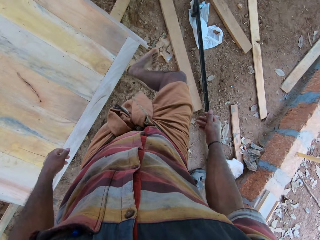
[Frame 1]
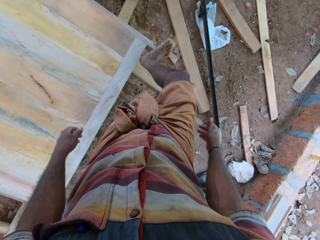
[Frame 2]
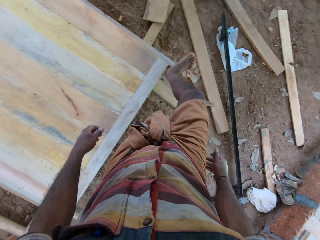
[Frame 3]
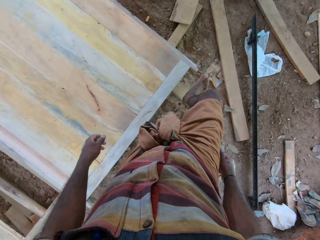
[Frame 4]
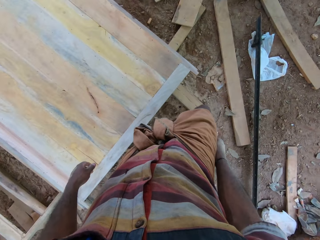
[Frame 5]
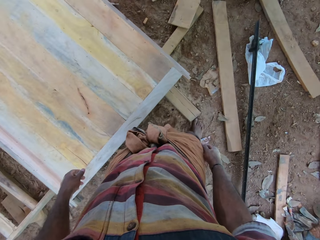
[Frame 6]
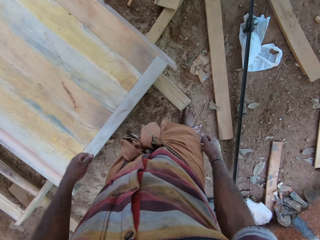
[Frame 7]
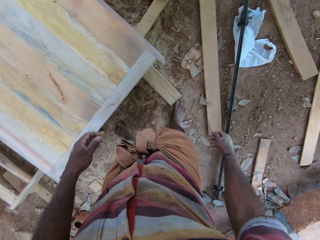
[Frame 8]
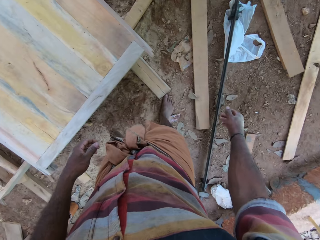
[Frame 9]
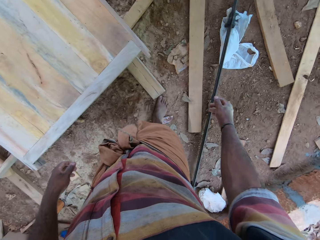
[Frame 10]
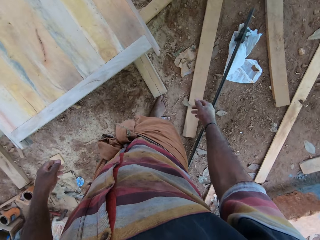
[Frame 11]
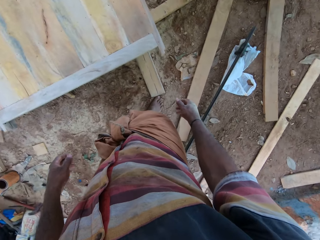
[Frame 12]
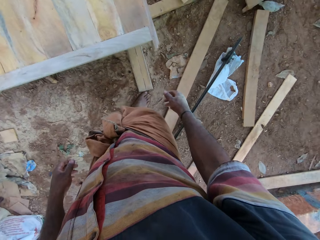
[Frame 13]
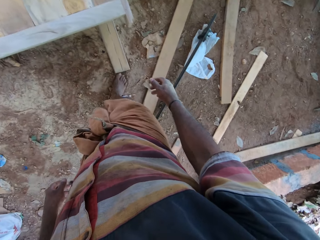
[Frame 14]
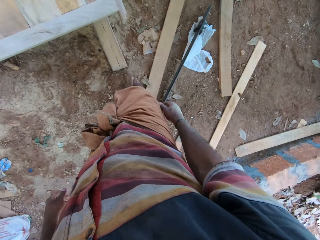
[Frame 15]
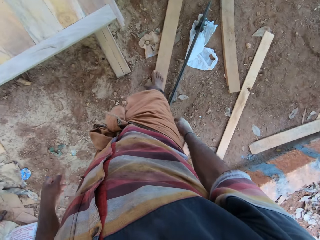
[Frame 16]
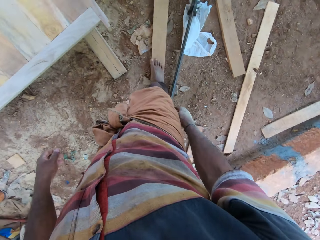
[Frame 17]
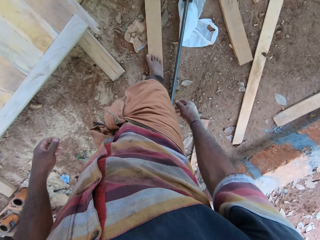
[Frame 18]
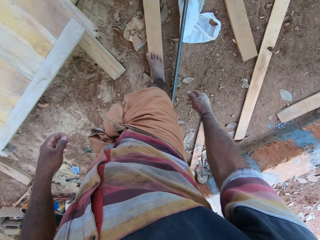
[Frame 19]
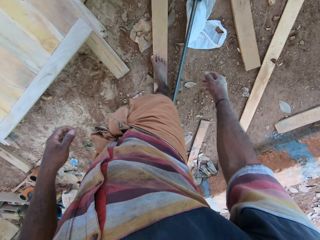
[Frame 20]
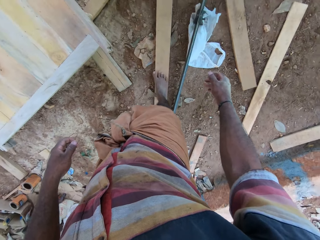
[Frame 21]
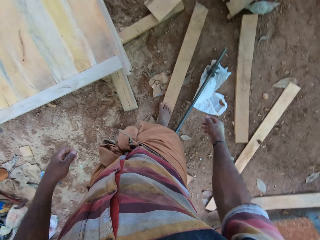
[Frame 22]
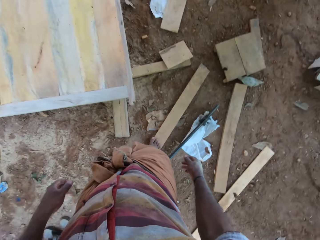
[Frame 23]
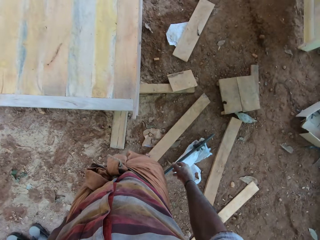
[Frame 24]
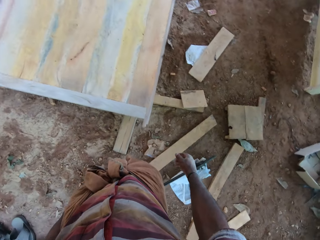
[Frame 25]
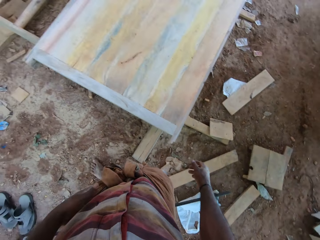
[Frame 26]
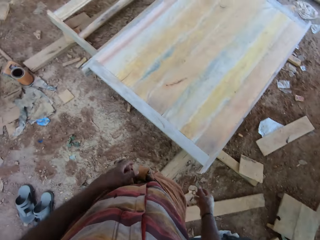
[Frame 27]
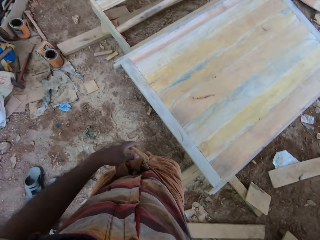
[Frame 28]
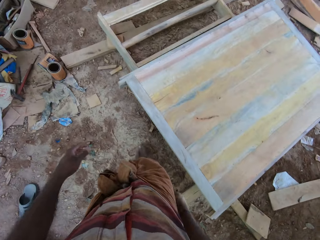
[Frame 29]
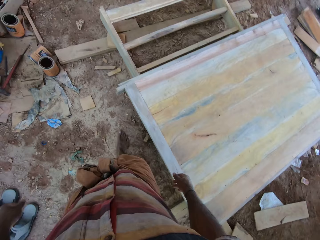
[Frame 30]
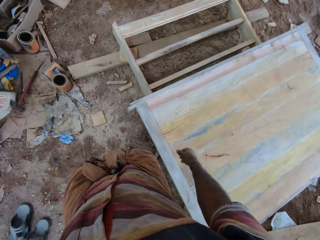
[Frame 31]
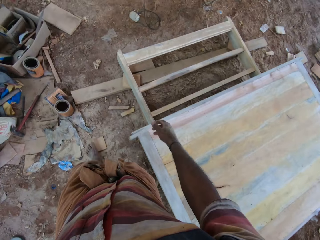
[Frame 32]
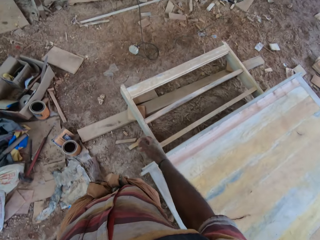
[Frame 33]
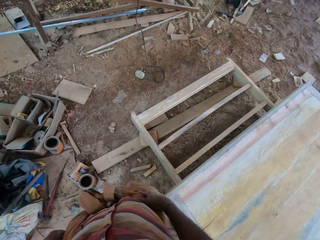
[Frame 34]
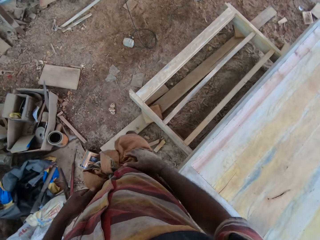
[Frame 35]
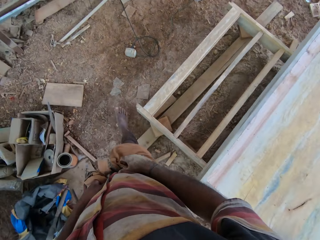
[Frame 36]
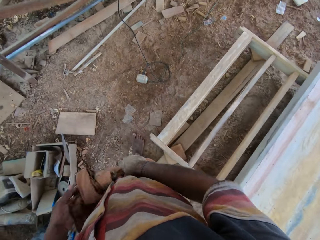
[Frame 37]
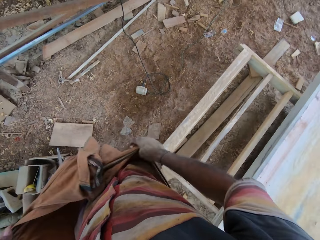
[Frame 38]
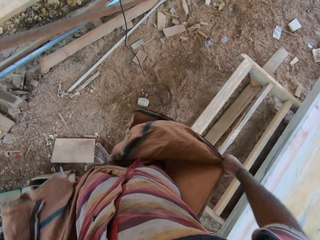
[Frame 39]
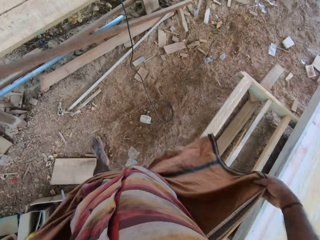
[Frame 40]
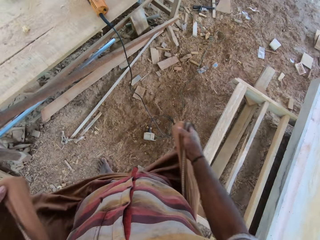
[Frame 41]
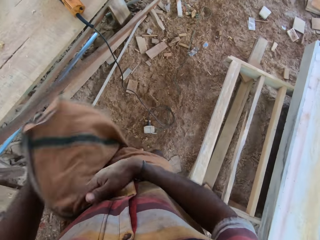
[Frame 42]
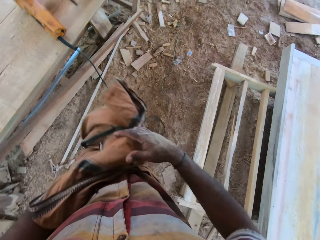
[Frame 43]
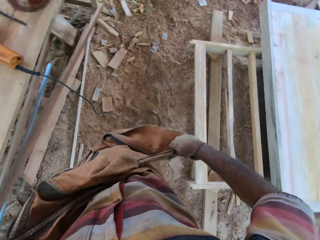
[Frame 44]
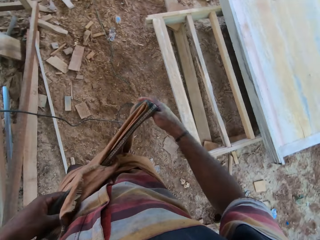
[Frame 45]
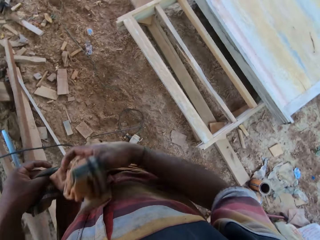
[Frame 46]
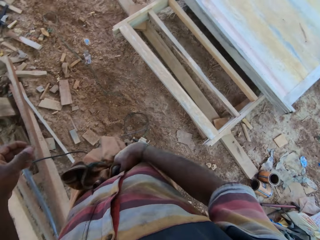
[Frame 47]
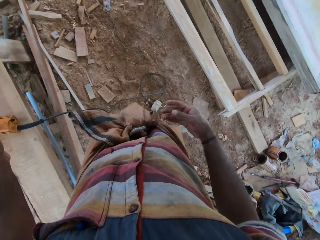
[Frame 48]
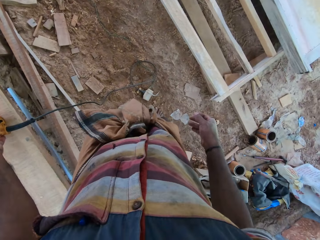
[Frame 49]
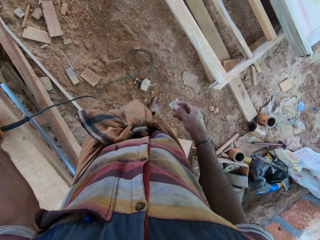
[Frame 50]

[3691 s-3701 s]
The camera wearer kicks the door, looks around, and walks around the door. They untie the fabric, touch the fabric, and tie the fabric on the waist.

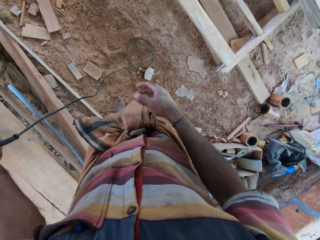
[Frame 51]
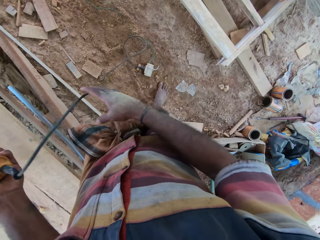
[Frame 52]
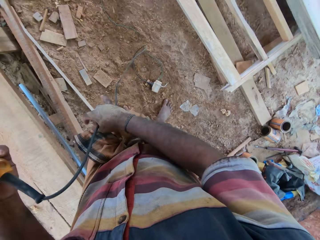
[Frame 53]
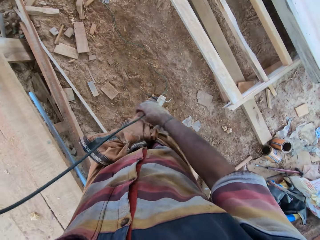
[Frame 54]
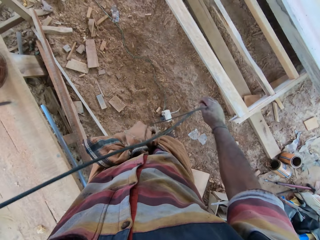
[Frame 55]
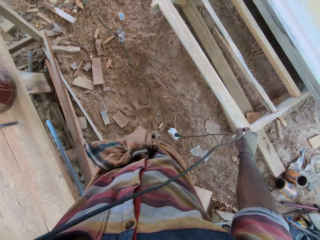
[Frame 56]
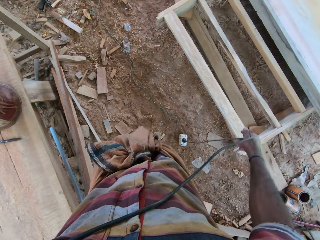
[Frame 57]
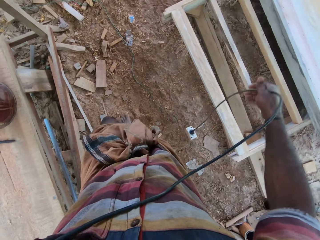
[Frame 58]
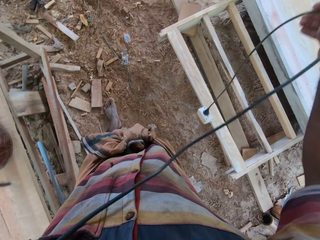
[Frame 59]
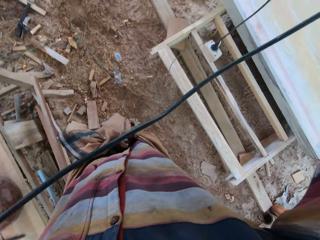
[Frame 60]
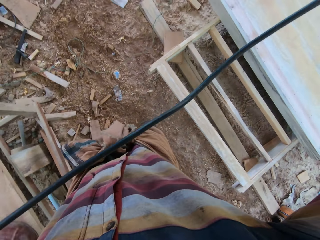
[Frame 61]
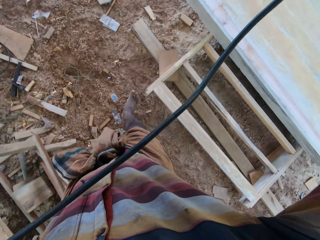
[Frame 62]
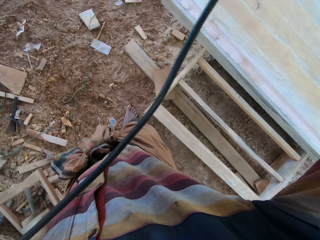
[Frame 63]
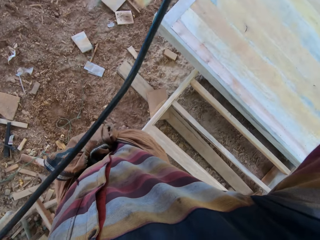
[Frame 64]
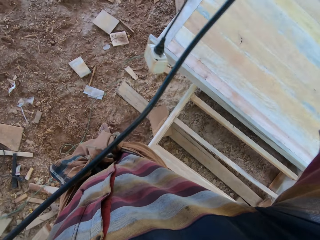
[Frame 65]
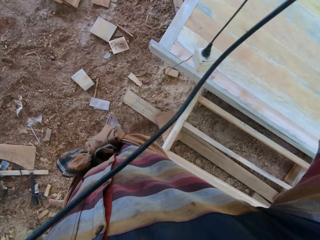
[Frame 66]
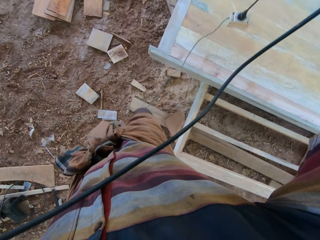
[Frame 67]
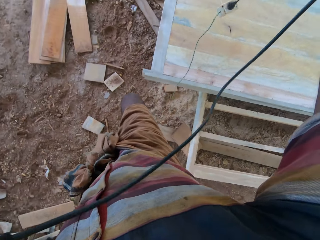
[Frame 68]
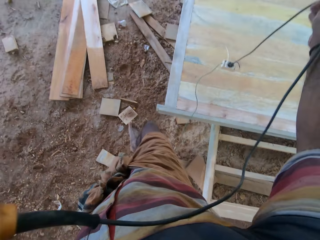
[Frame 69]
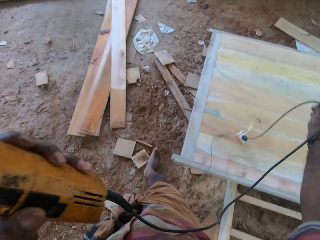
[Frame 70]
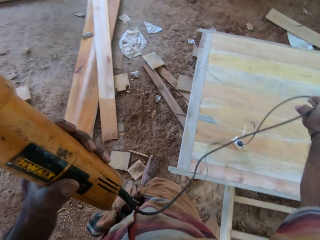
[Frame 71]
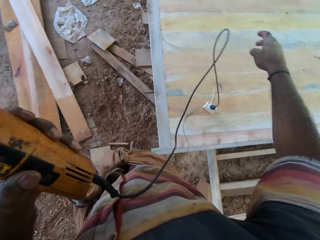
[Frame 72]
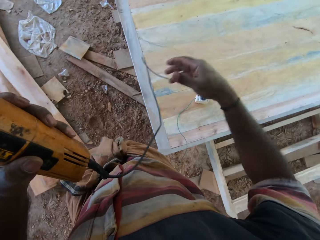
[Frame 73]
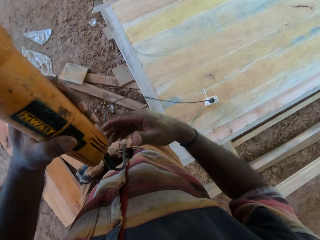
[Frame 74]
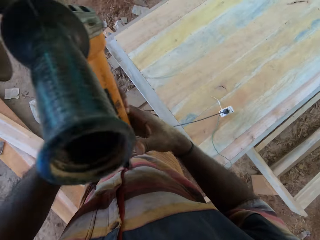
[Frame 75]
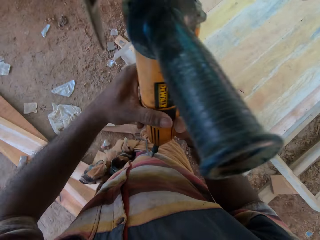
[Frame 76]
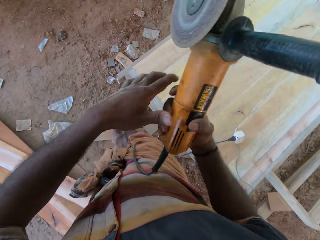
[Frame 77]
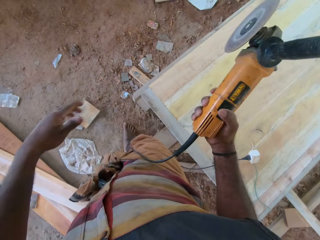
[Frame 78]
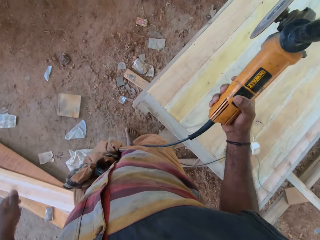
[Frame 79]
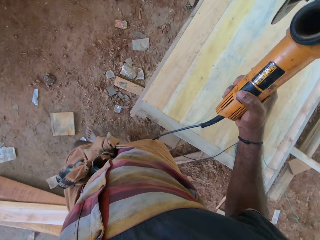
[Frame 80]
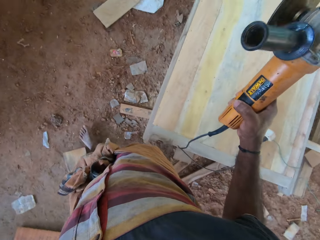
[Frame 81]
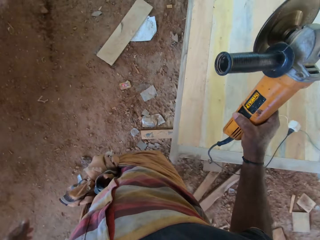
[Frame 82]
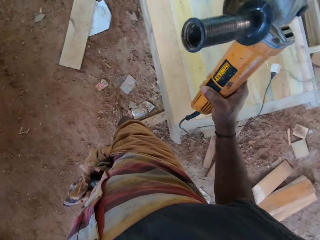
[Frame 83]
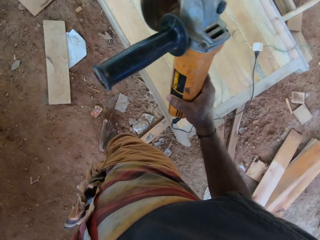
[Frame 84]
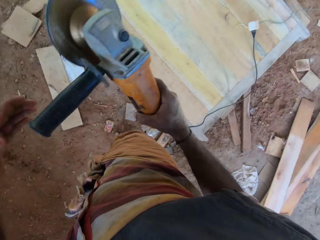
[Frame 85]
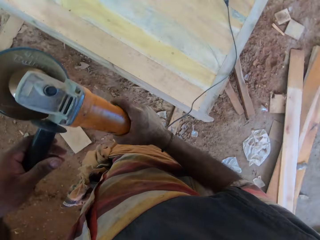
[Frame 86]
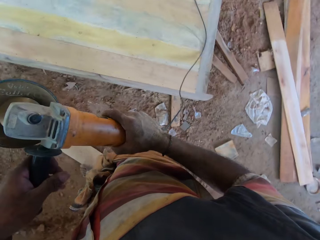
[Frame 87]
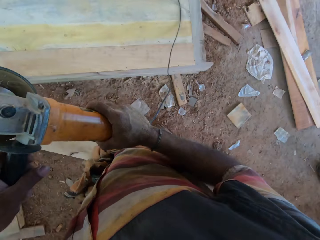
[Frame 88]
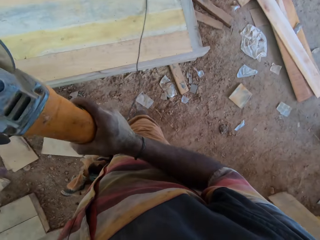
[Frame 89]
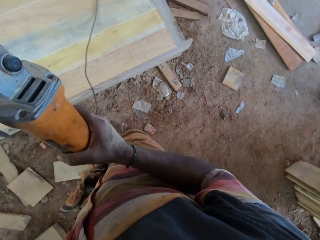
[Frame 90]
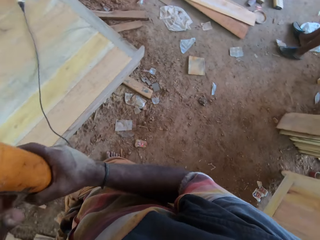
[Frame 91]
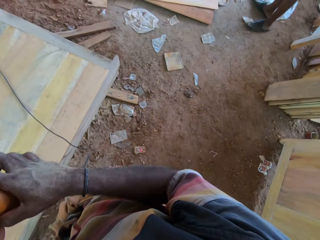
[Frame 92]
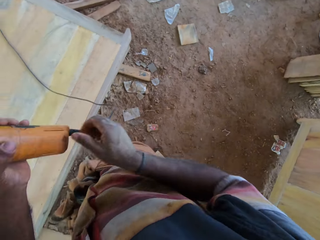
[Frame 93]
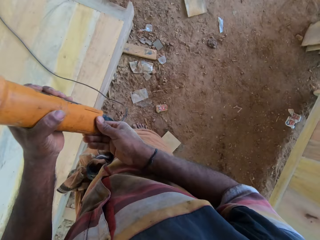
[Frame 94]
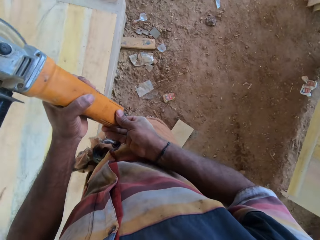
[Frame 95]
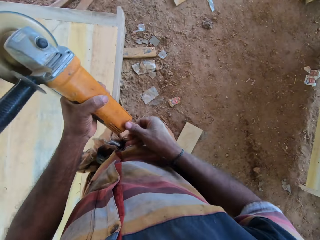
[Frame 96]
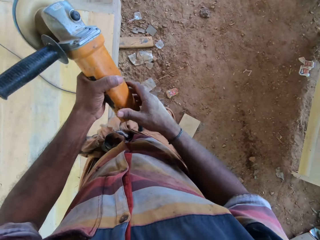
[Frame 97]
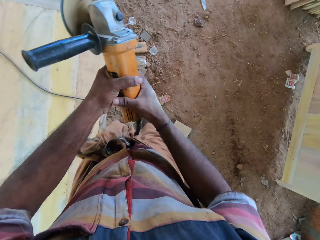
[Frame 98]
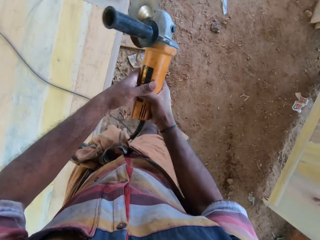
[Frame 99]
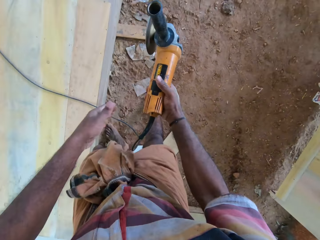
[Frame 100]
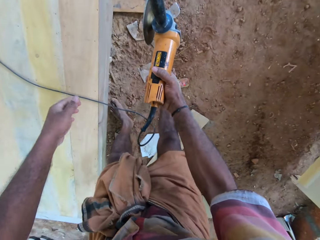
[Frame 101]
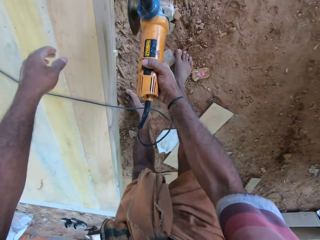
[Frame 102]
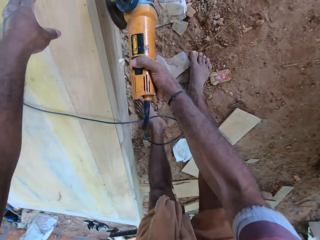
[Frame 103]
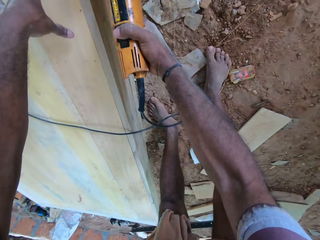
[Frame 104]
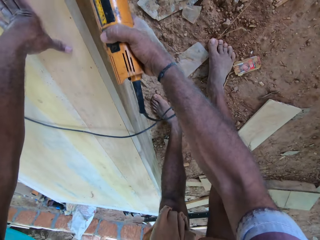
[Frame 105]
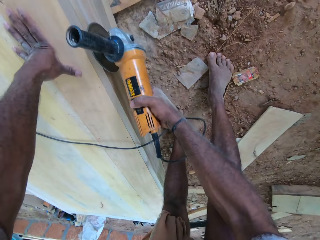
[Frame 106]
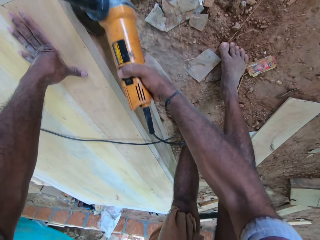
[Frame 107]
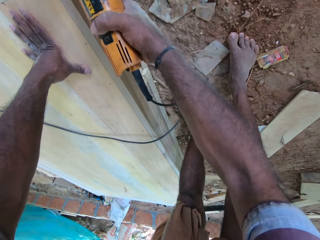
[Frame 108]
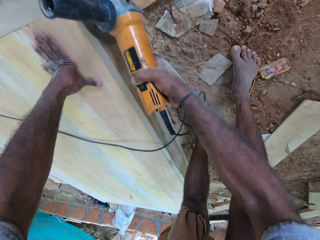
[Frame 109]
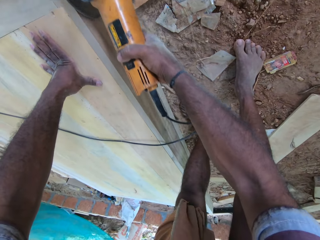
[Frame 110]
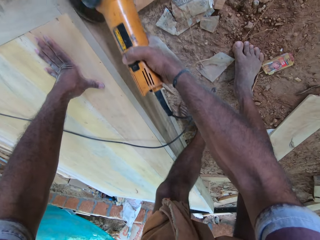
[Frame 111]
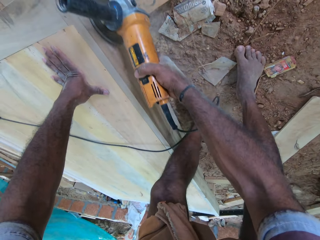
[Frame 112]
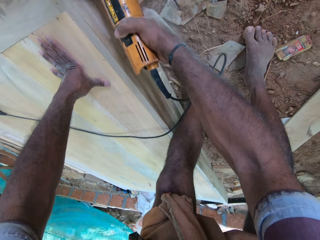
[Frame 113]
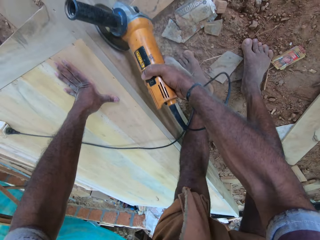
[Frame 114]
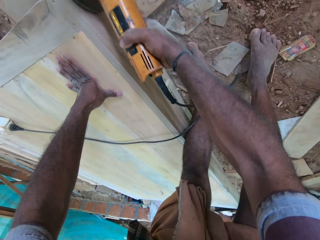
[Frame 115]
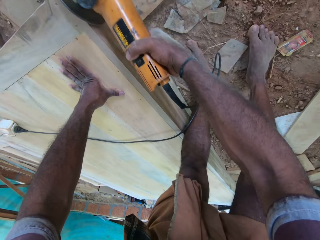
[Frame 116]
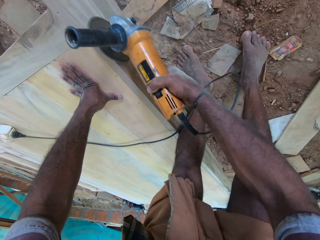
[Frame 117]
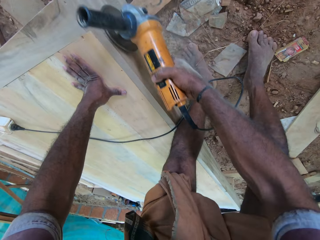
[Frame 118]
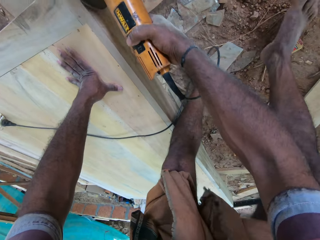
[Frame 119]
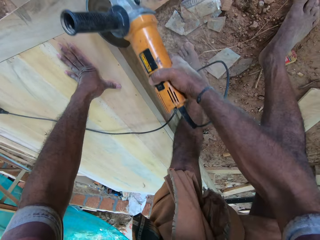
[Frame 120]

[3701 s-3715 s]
The camera wearer picks up the grinder or wood cutting machine. They look around the compound and hold the wood cutting machine. They pick up the cable, lift the cable, walk around the compound, and walk around the door. They place the adapter on the table, drop the cable, and pass the grinder to the right hand. They hold the grinder with both hands, turn on the grinder, and hold the grinder with the right hand. They cut the wood with the cutting machine, touch the door, and grind the frame.
